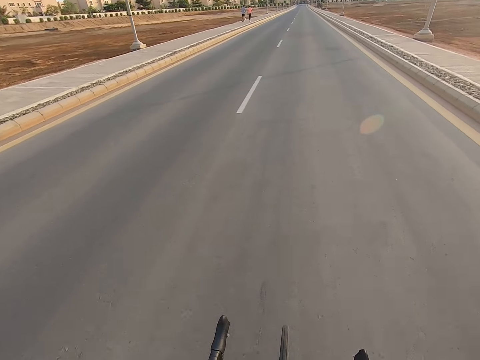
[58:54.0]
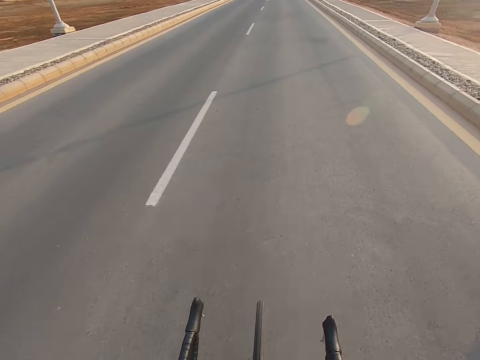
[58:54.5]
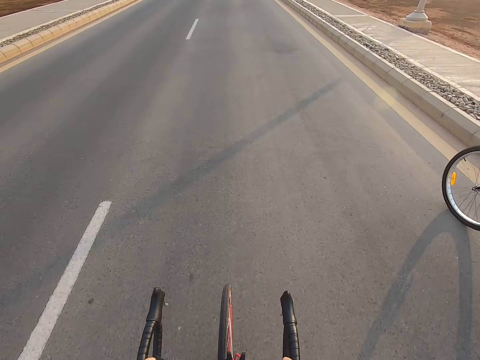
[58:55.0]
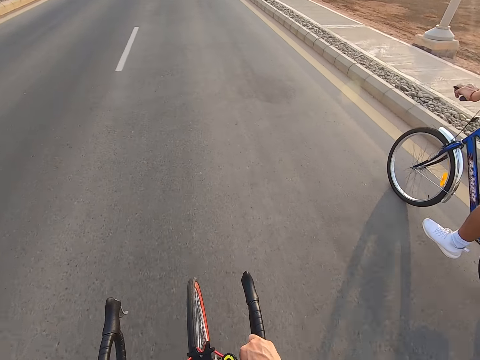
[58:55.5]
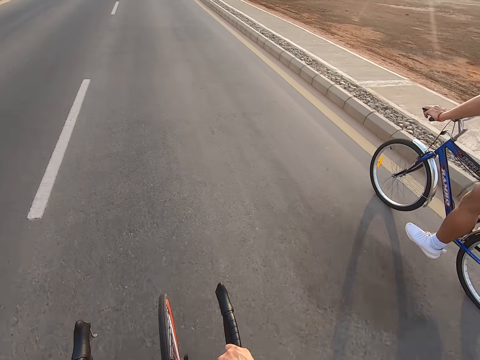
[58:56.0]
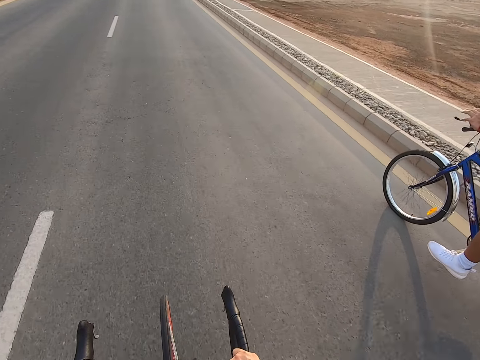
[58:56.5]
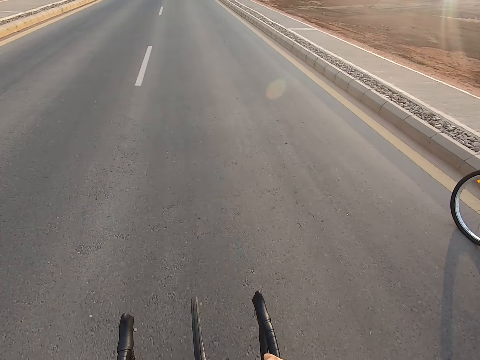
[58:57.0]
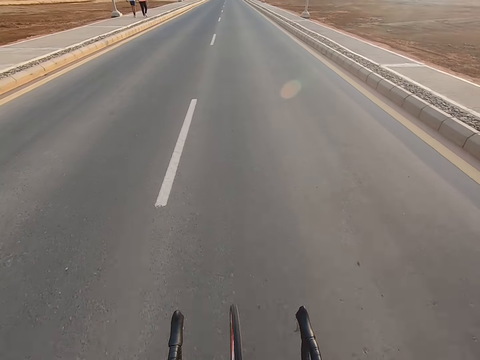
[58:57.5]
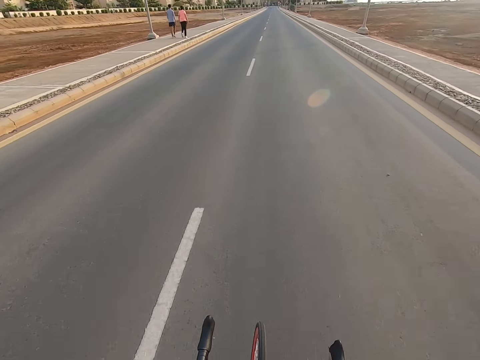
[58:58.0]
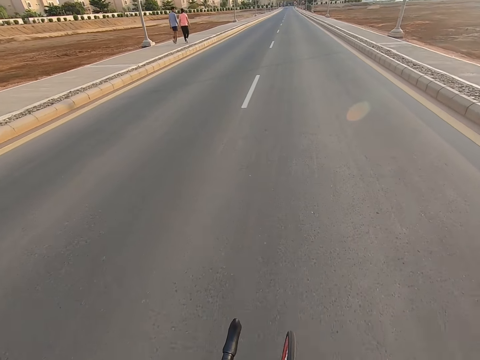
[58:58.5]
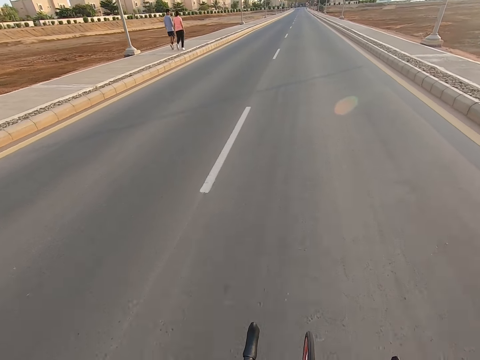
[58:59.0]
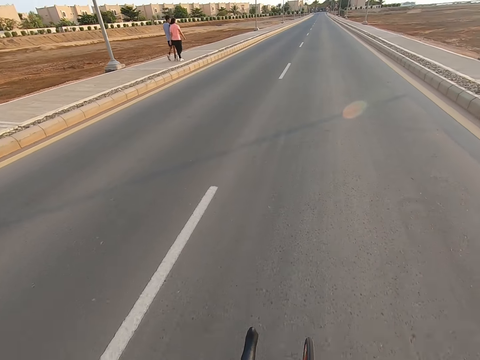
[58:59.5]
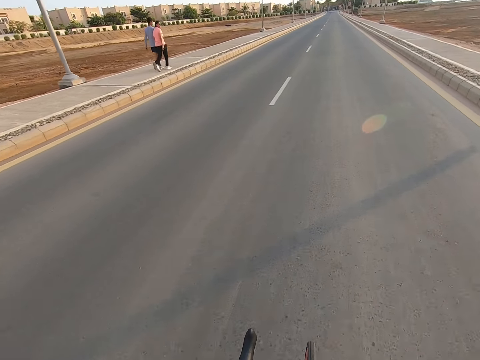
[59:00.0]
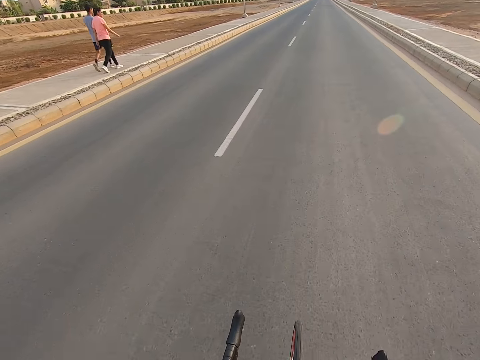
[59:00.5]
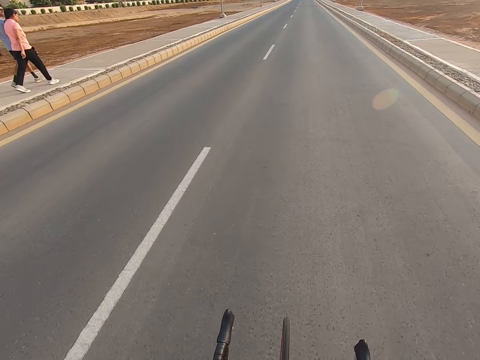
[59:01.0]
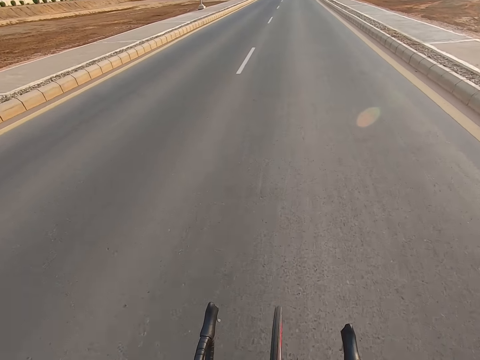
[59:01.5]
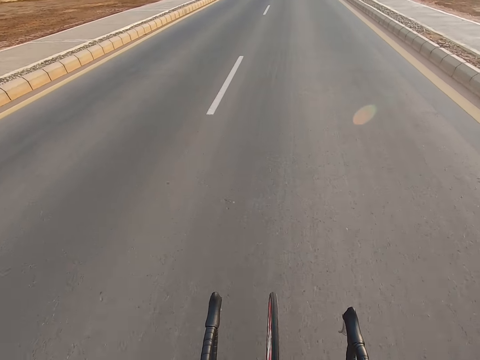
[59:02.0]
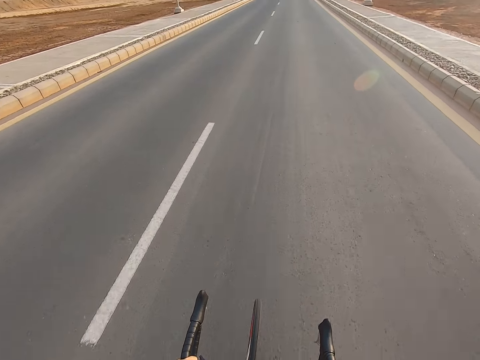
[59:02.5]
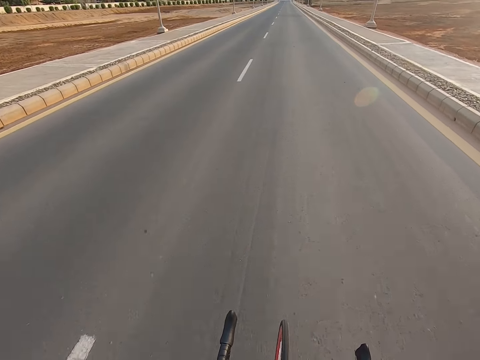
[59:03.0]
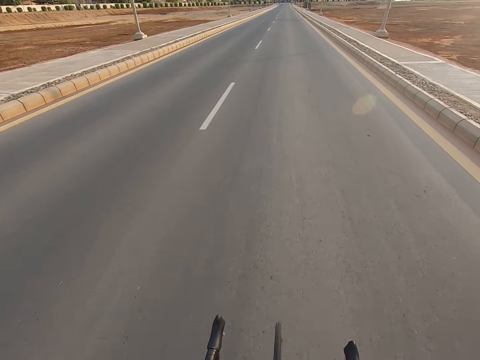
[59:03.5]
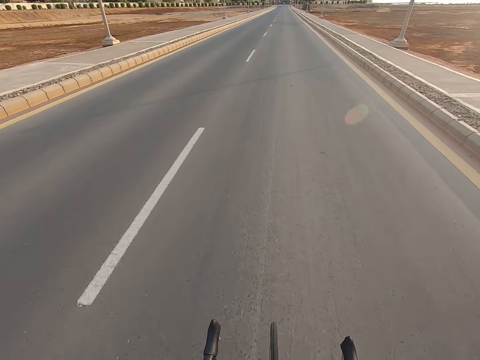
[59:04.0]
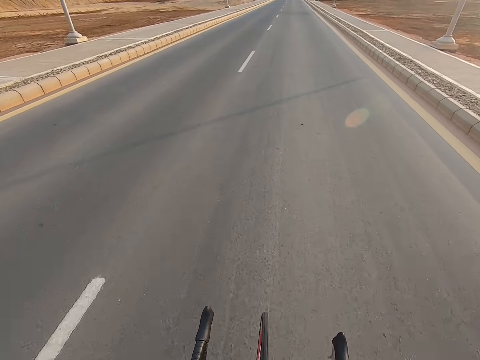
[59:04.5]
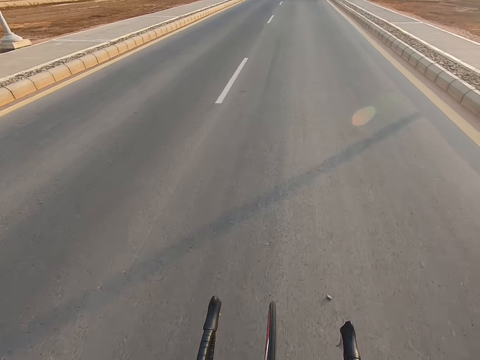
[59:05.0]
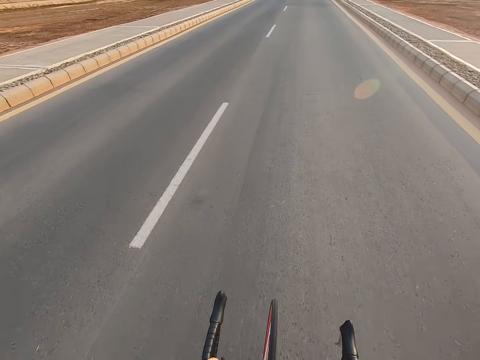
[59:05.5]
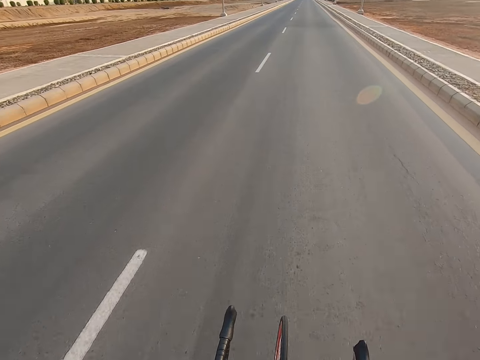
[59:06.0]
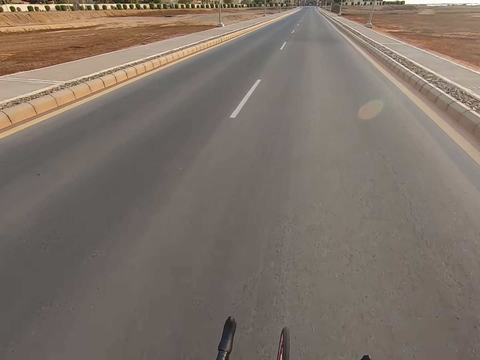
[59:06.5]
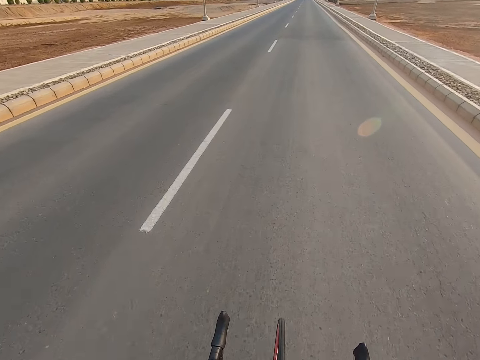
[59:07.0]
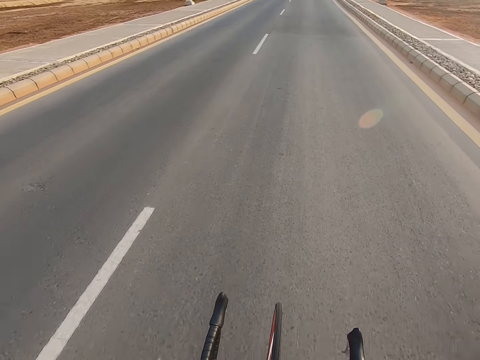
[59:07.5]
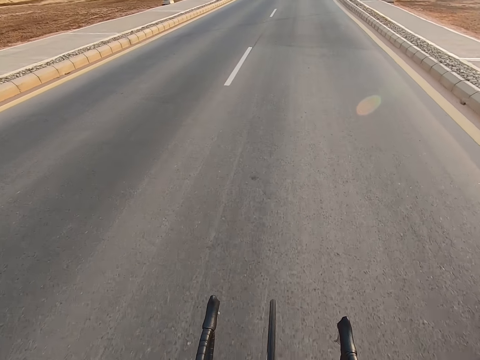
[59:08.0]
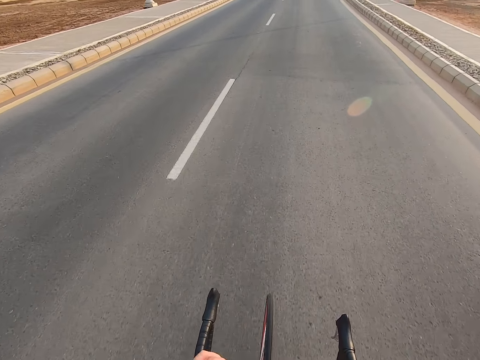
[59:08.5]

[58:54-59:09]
A man cycles on the road. Another man walks on the sidewalk. Another man walks on the sidewalk. The camera wearer cycles on the road.

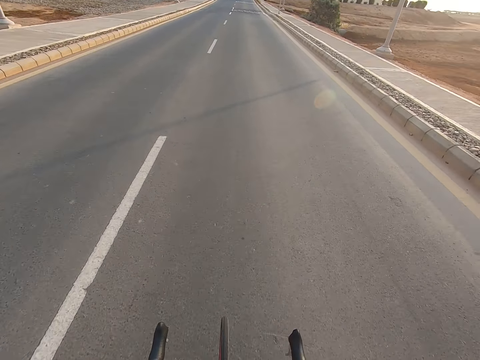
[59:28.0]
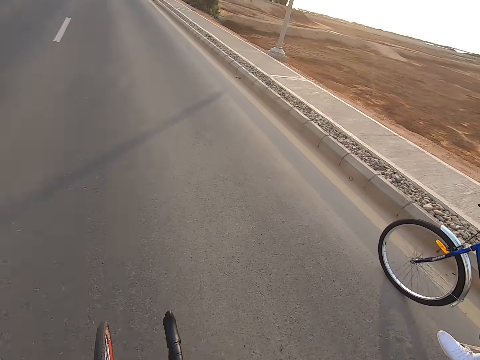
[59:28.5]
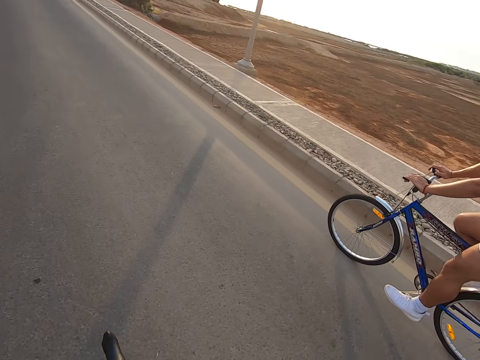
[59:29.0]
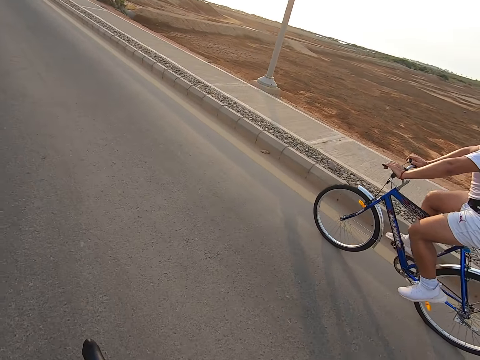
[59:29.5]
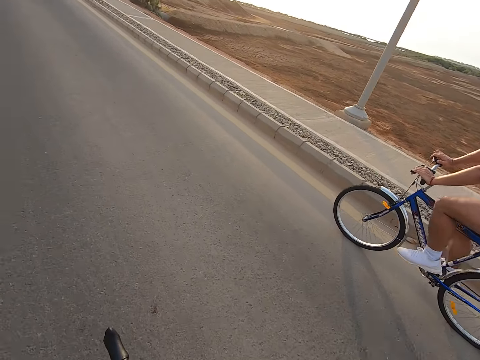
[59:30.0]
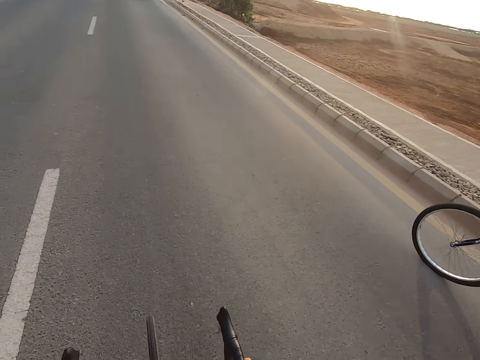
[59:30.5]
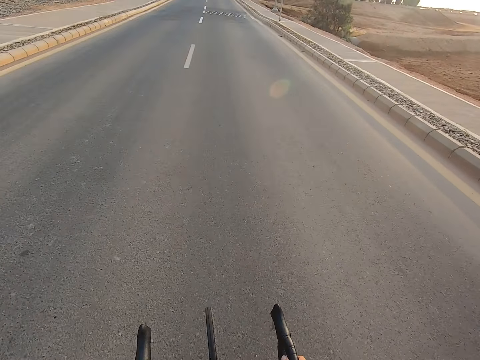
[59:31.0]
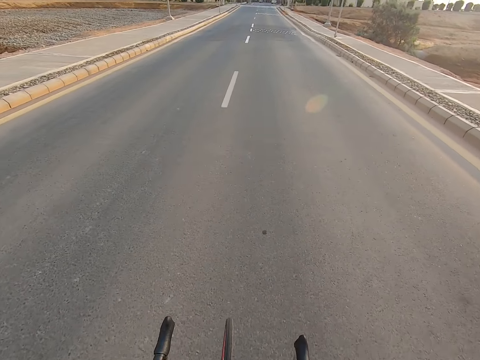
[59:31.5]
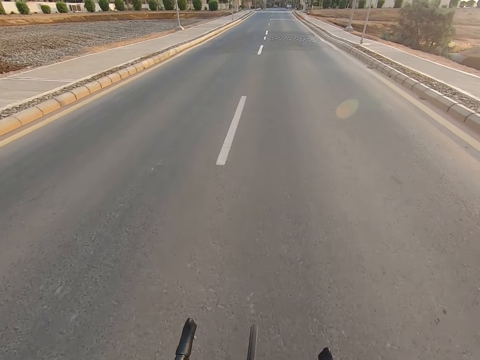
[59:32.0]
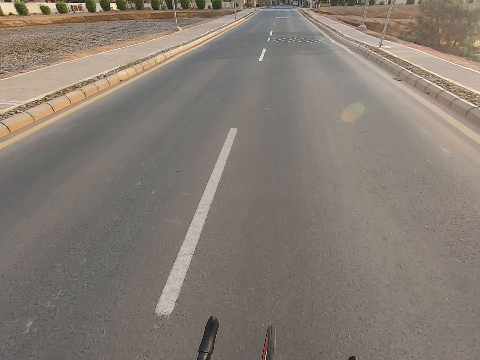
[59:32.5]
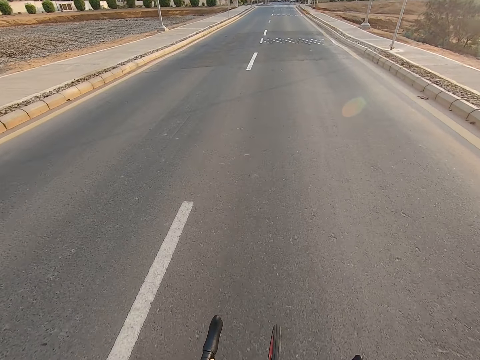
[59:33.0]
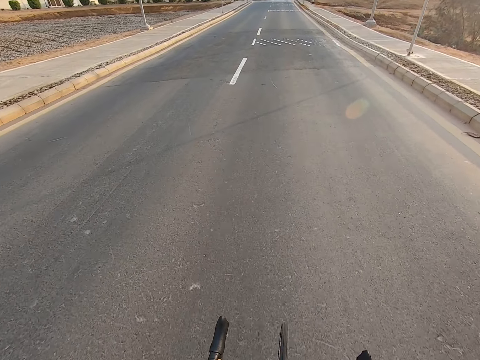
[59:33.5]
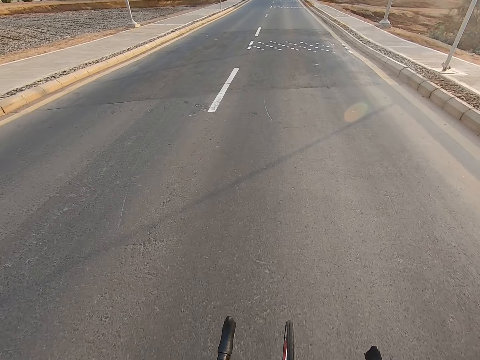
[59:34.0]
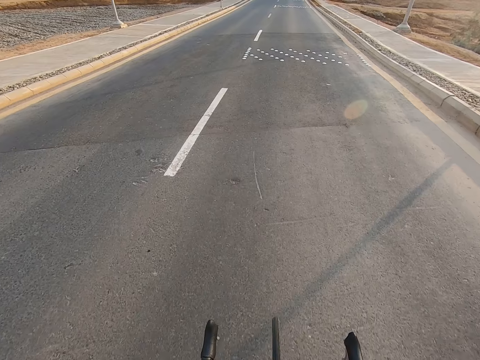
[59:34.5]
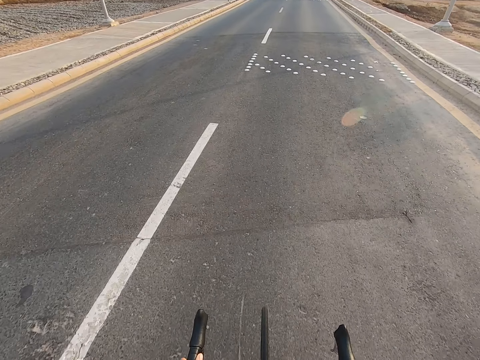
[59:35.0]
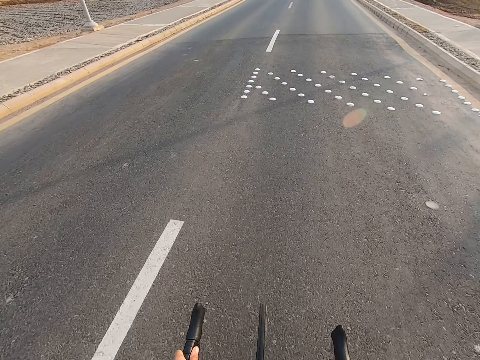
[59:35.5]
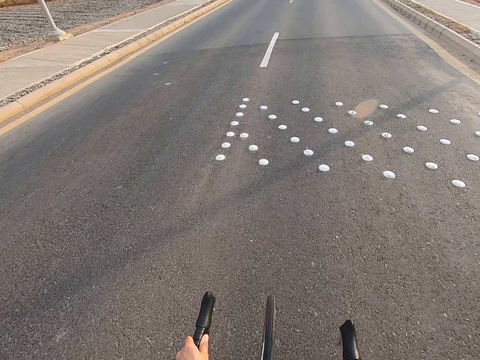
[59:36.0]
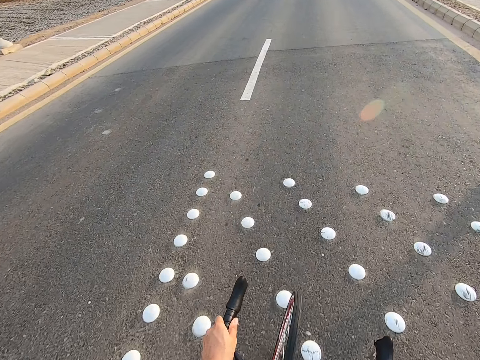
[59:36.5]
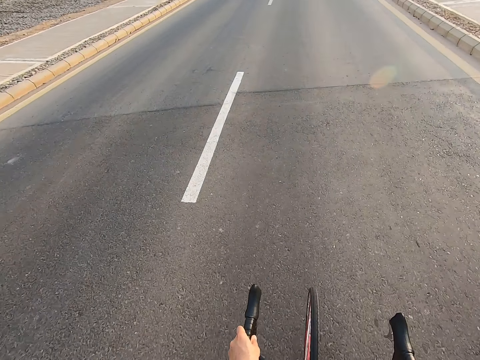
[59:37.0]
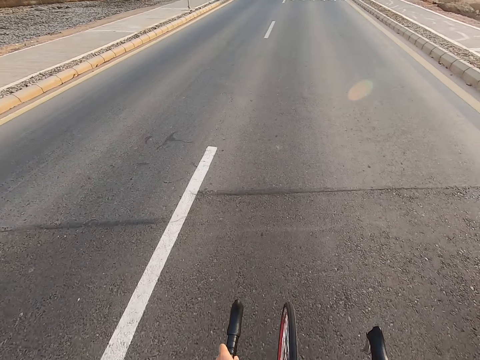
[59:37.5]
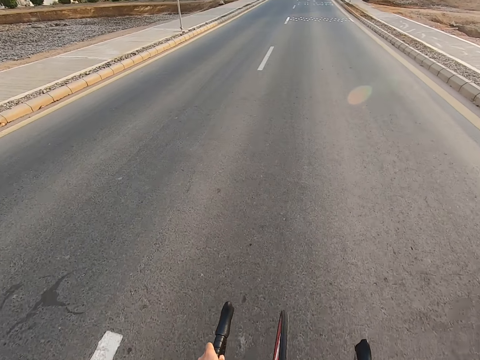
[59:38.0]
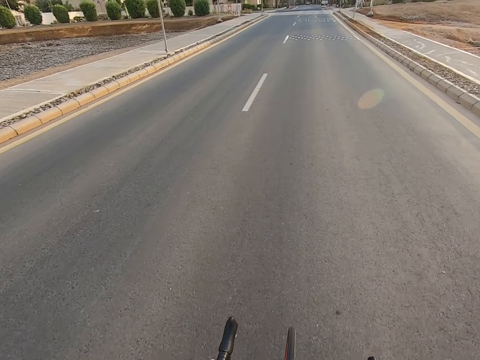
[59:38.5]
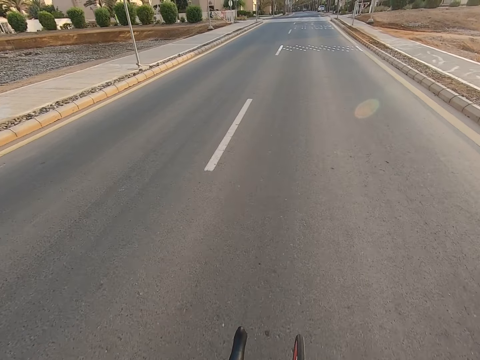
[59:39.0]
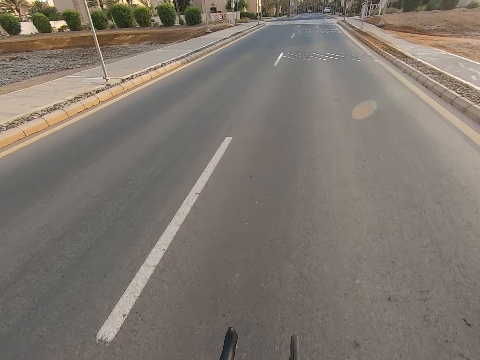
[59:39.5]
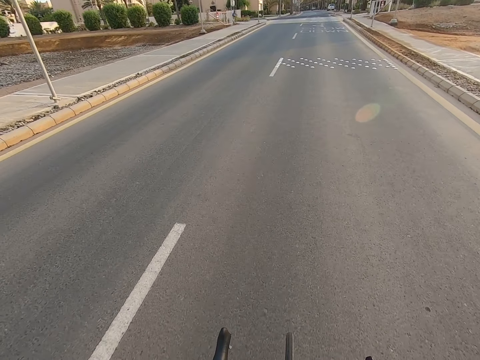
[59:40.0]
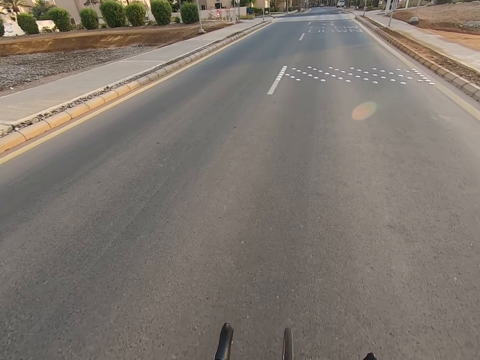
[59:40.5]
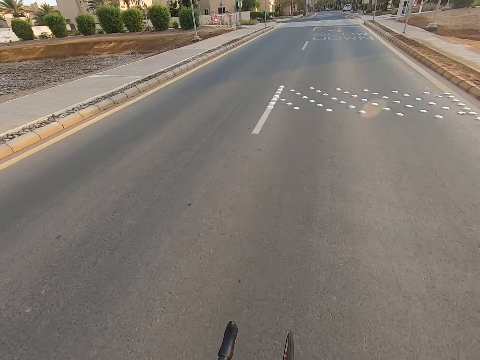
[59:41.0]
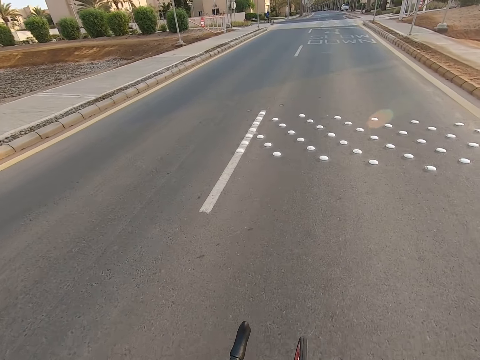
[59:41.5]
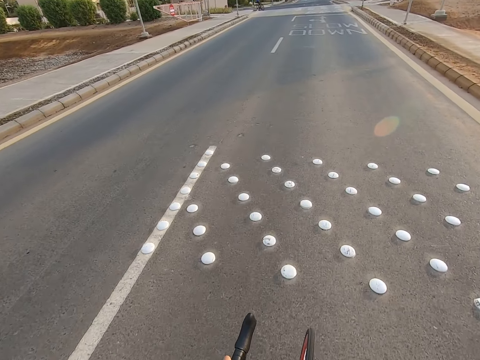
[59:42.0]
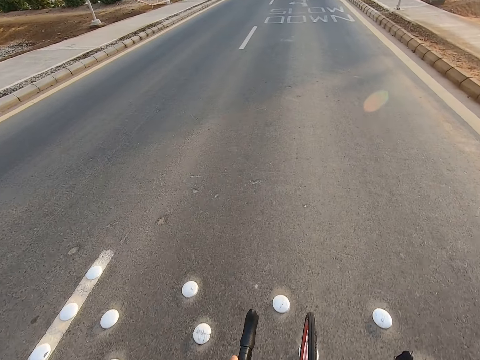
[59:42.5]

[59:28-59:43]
A man cycles on the road. The camera wearer cycles on the road.
